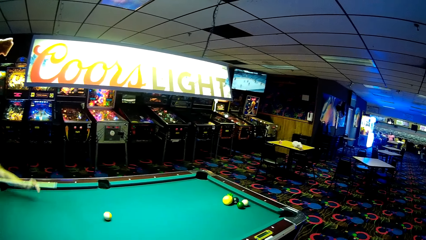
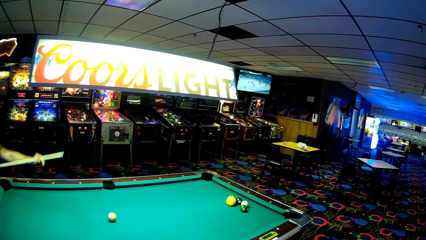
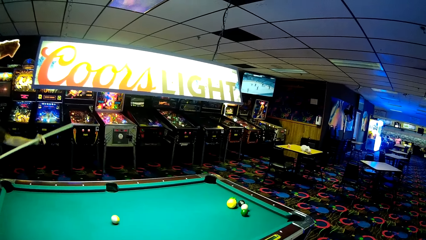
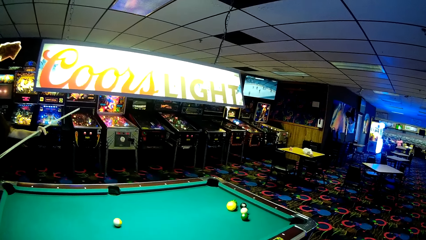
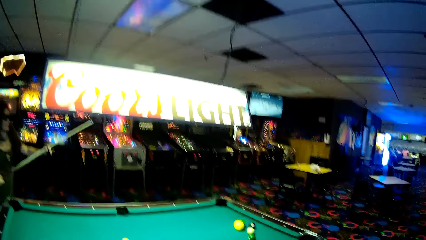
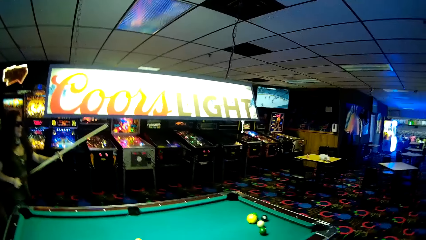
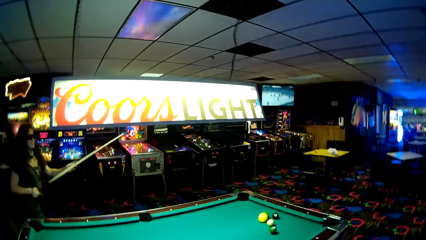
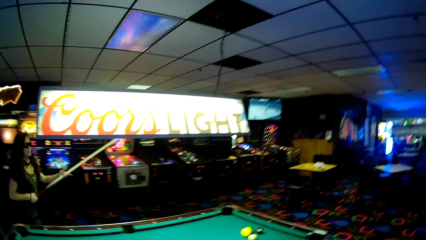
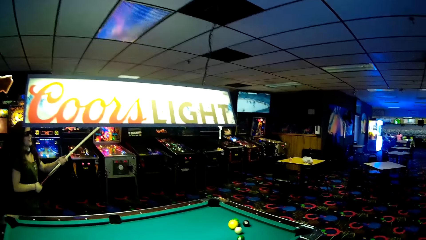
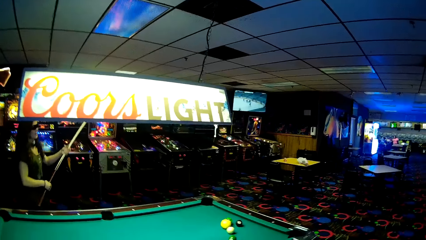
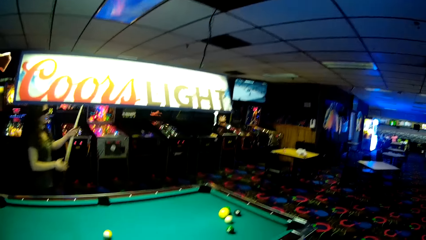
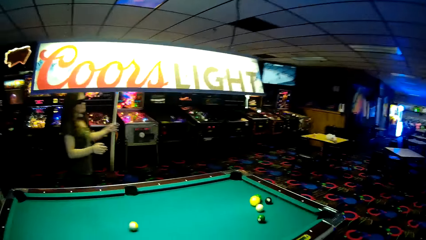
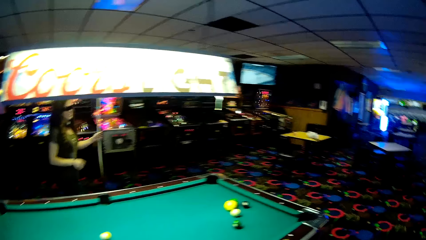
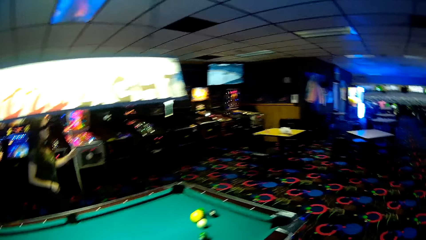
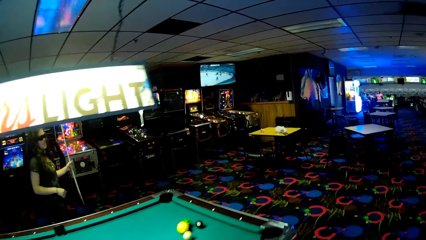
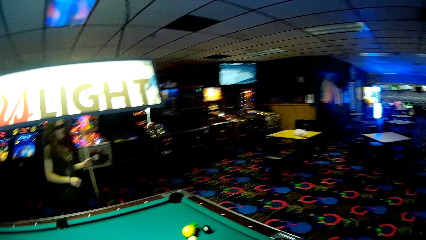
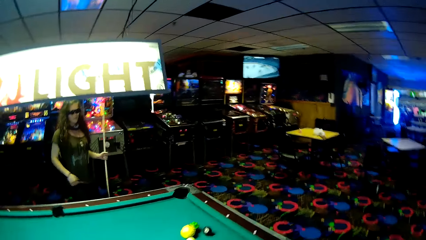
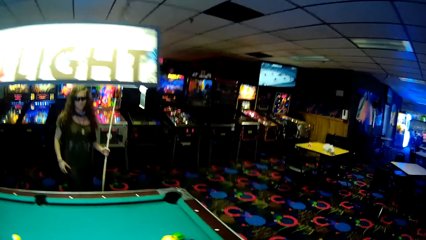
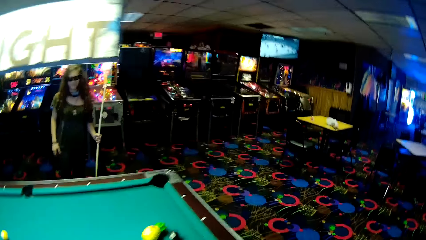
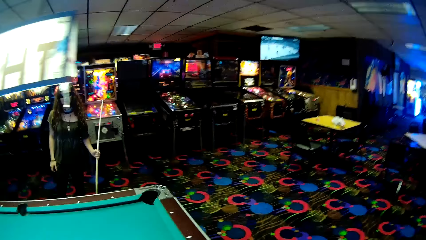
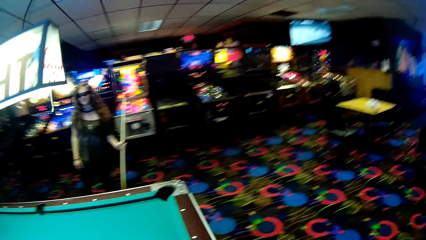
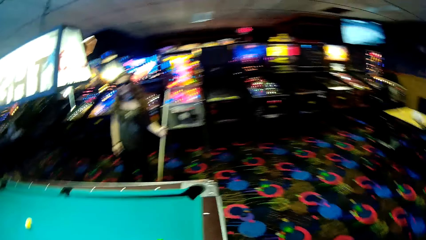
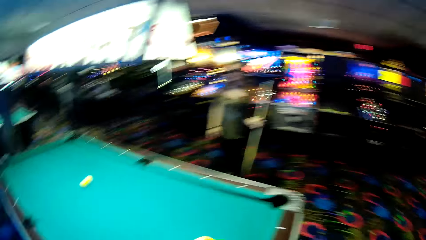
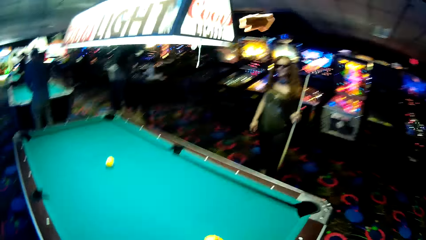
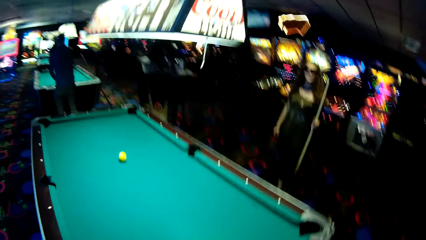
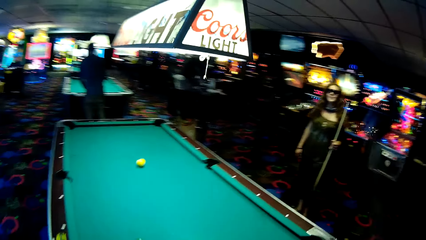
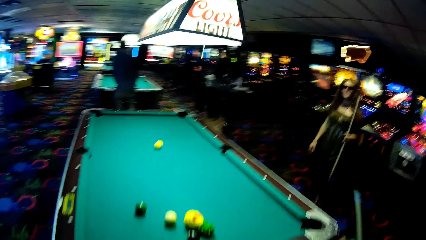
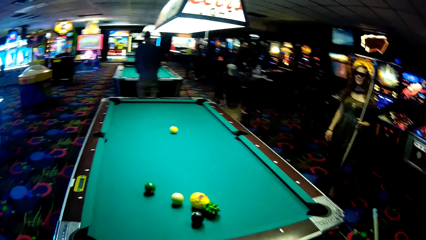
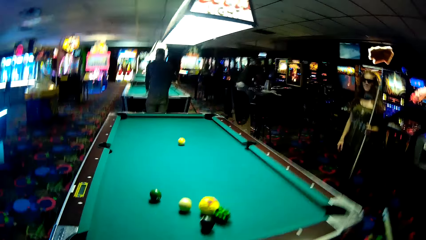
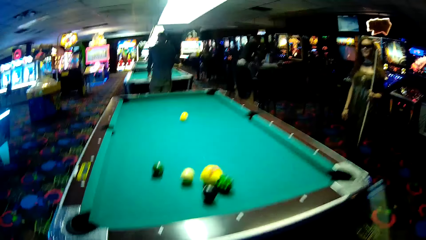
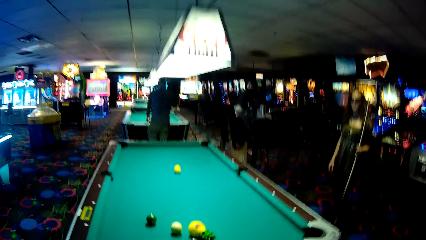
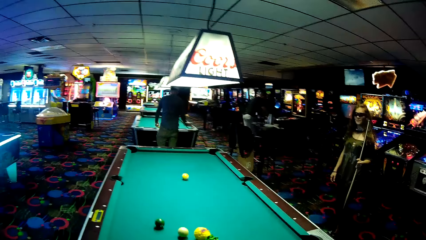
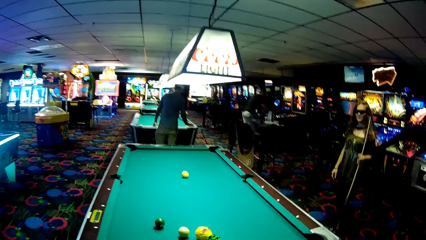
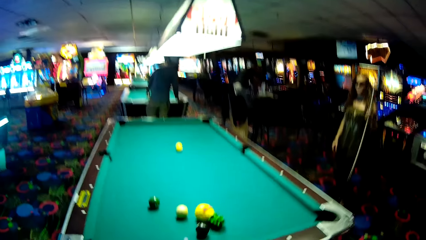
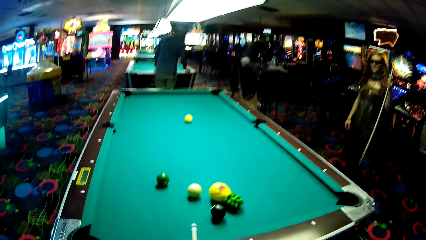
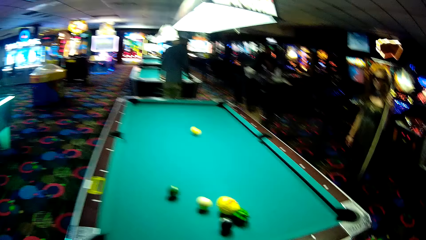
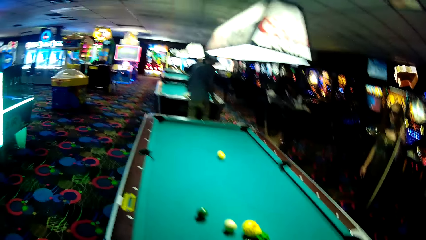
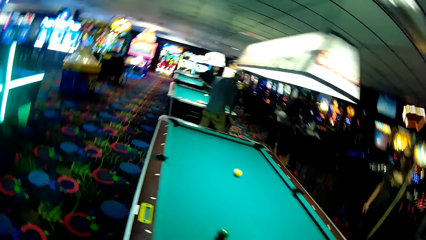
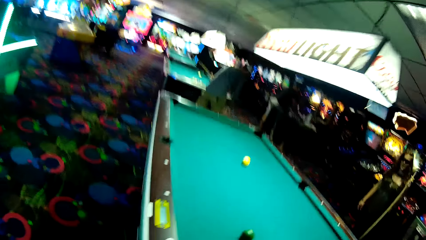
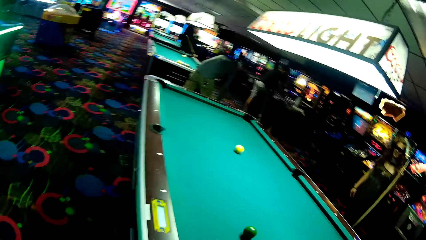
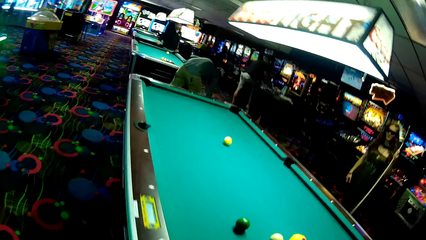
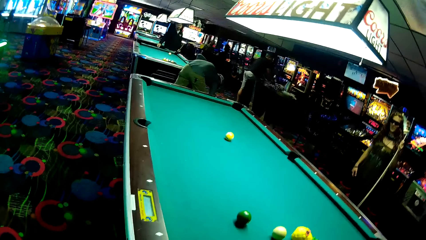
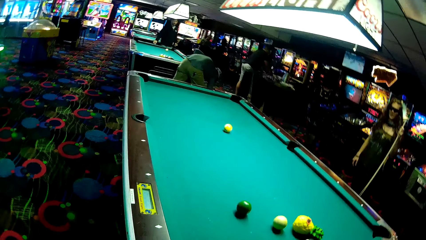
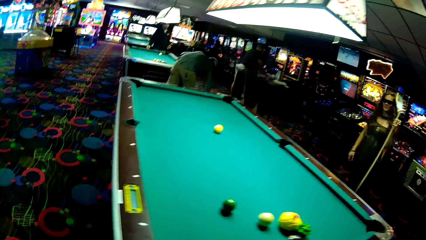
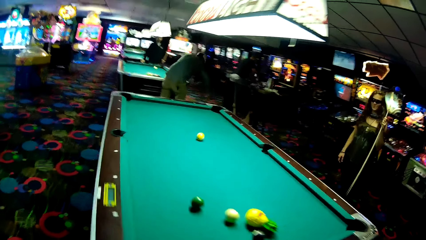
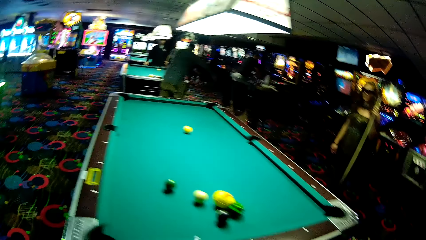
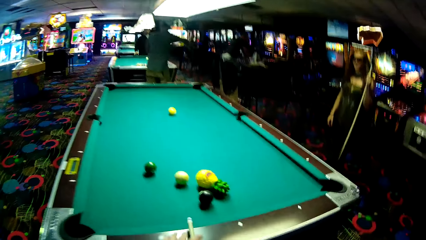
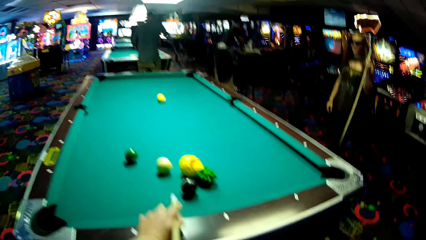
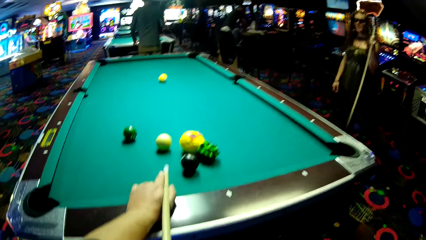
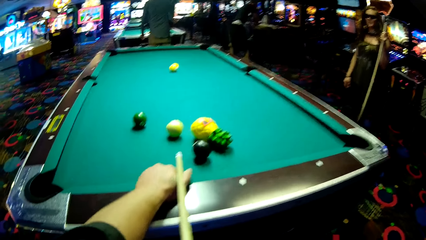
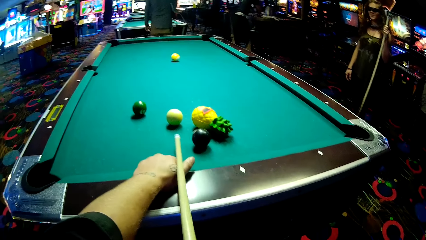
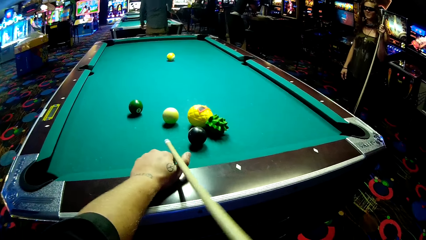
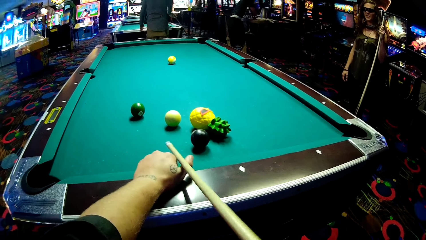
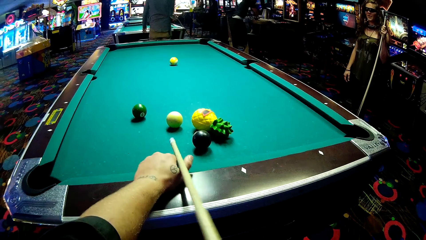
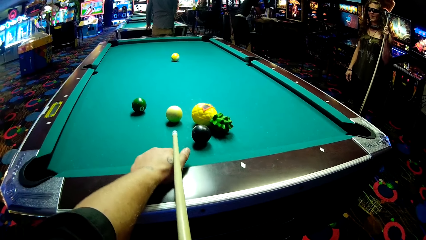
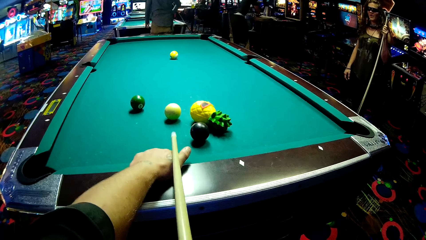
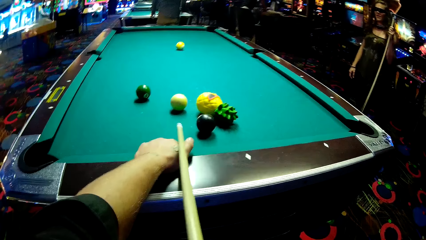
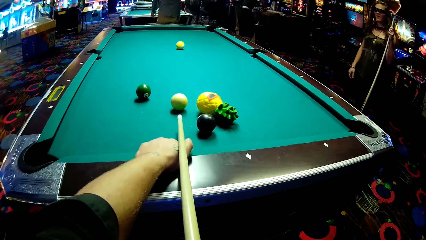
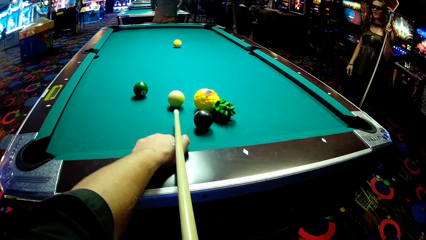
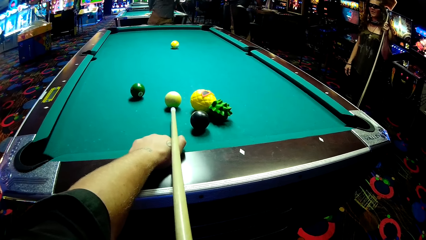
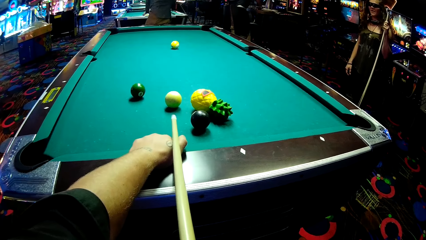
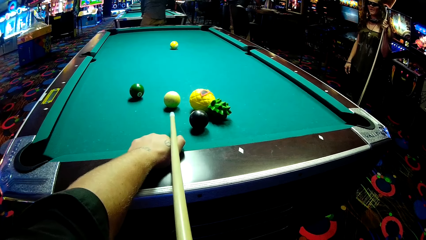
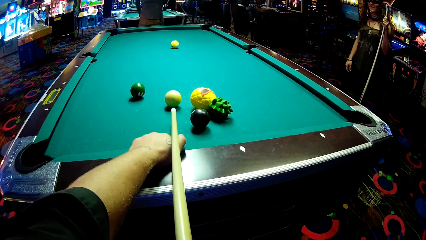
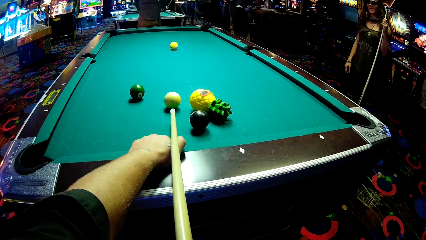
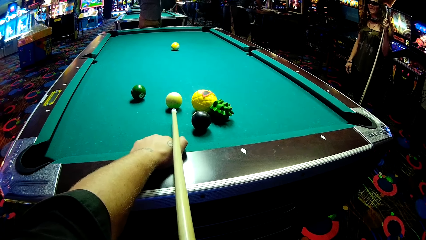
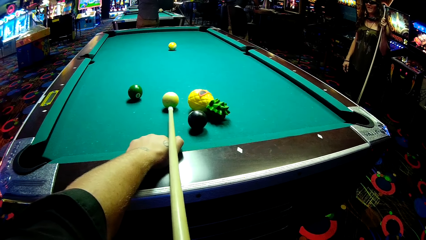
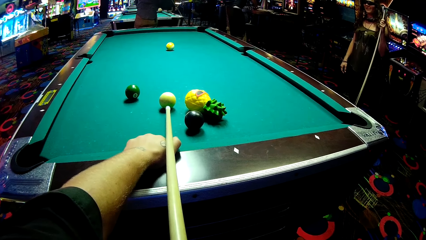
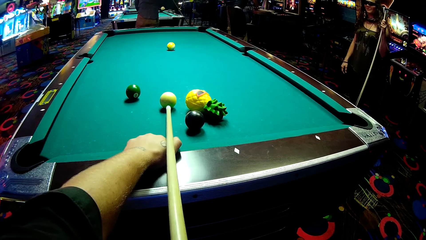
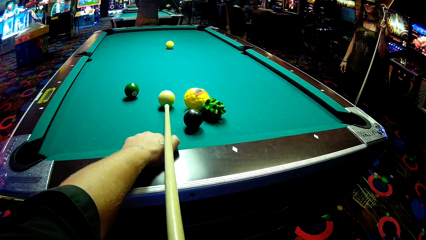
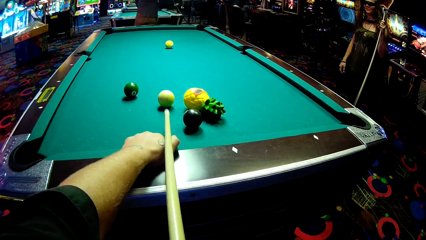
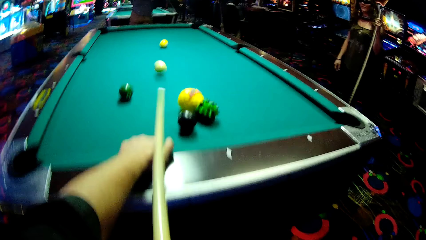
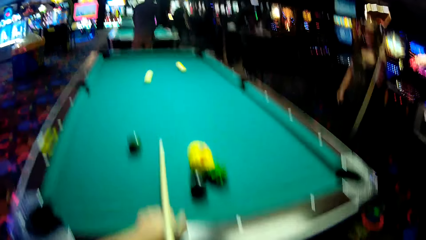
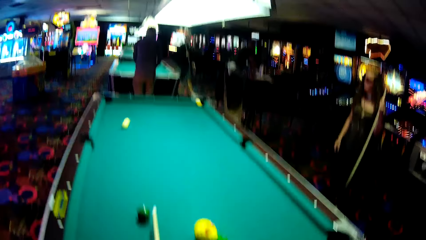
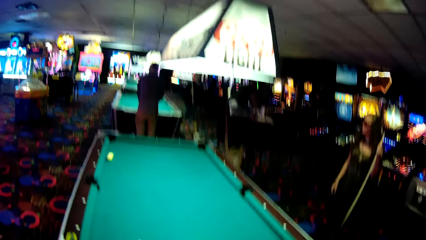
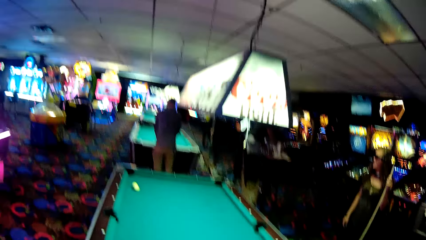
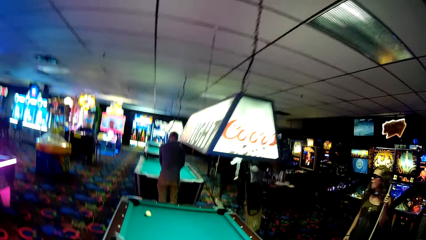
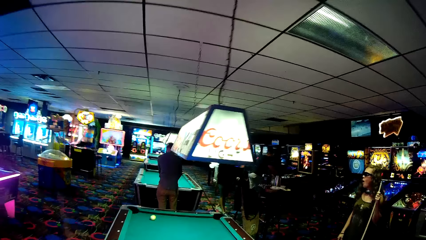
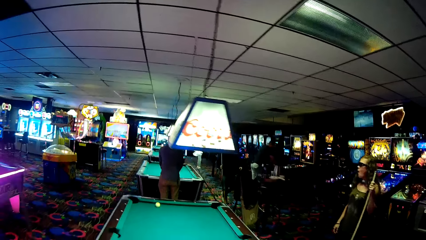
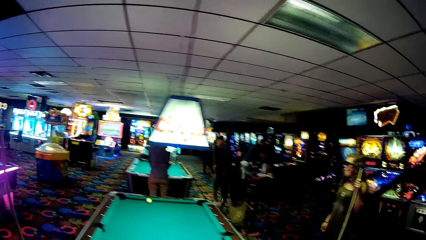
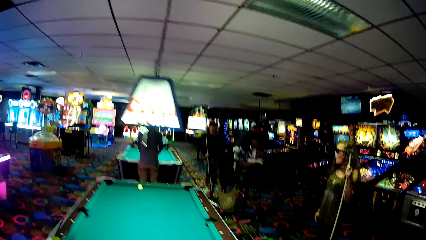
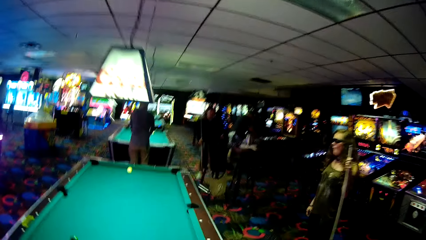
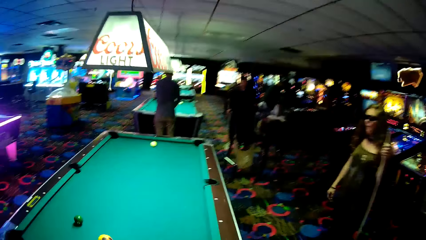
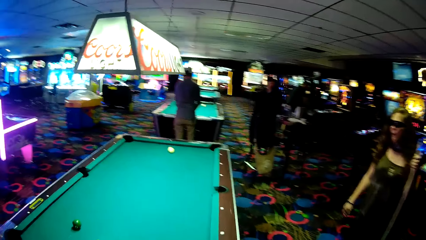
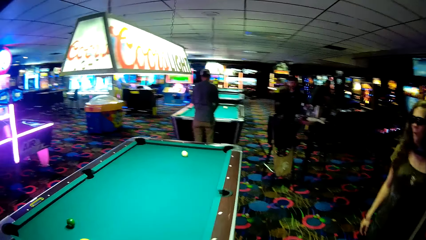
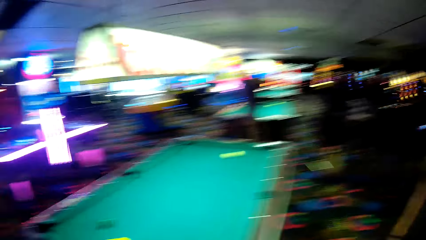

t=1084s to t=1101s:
A lady walks around a casino. The camera wearer walks around the casino. A man holds a pool table with his hands. The camera wearer plays a pool table game. They push a ball on the pool table and move a pool stick on the pool table. Another man moves around the pool table. The first man walks around the casino. The camera wearer looks around the casino and walks around the casino.
